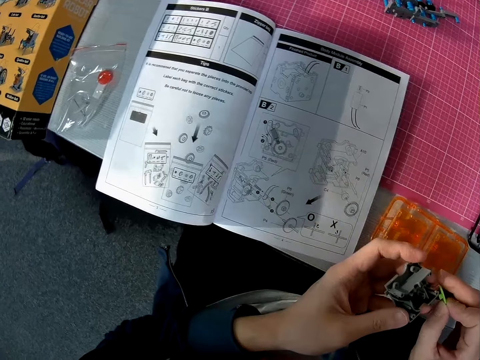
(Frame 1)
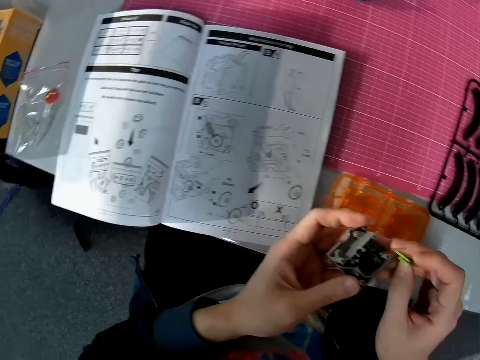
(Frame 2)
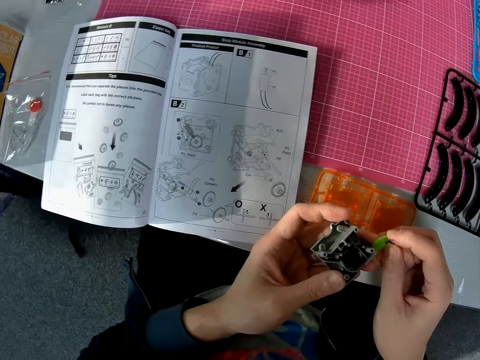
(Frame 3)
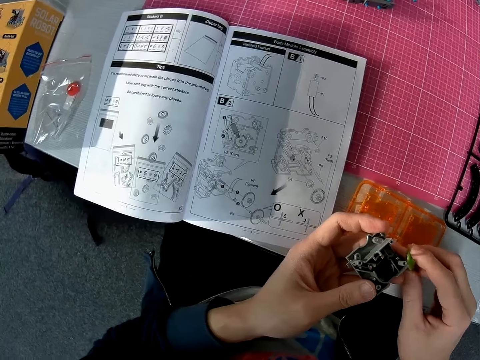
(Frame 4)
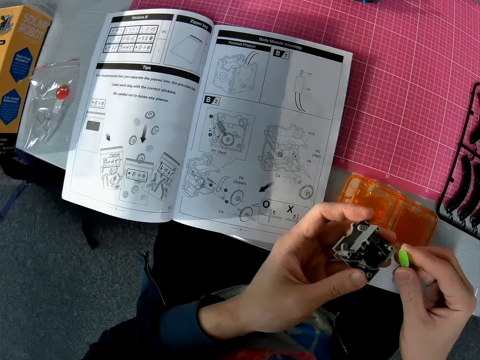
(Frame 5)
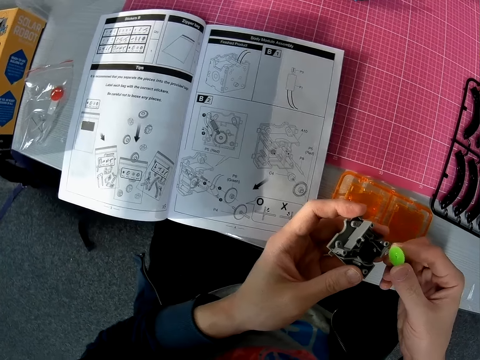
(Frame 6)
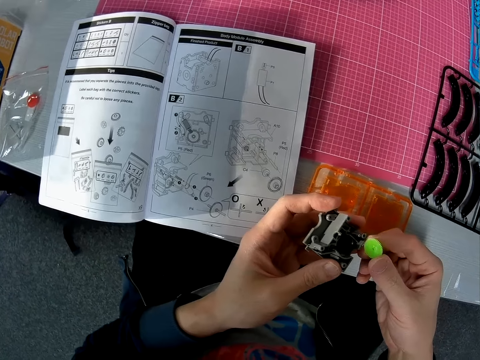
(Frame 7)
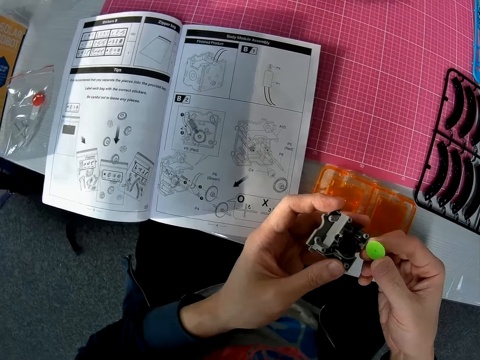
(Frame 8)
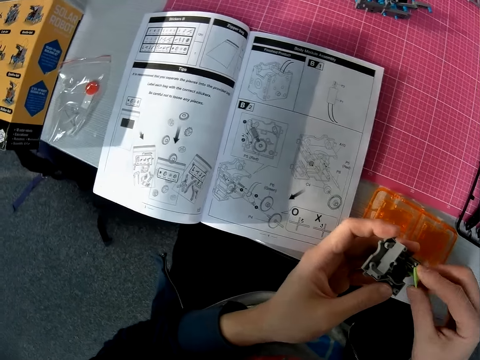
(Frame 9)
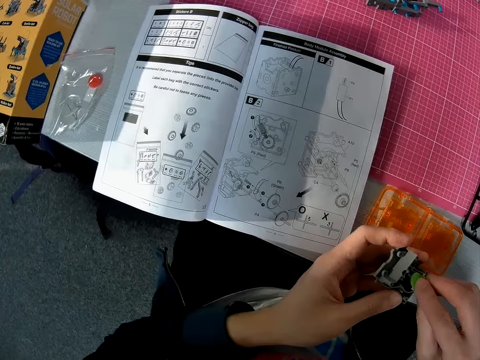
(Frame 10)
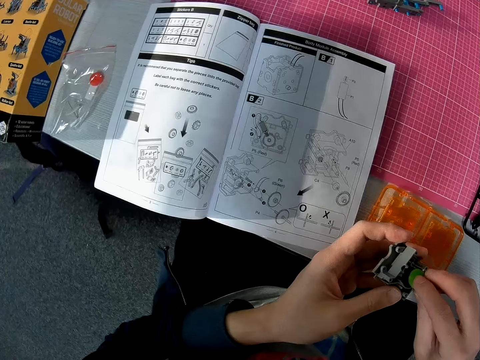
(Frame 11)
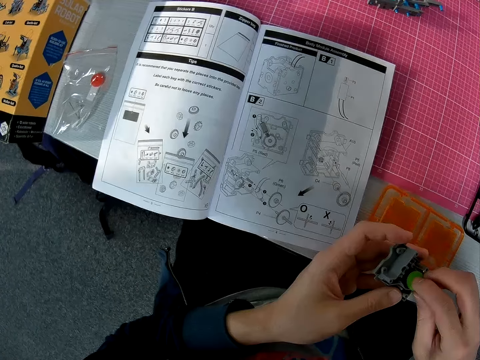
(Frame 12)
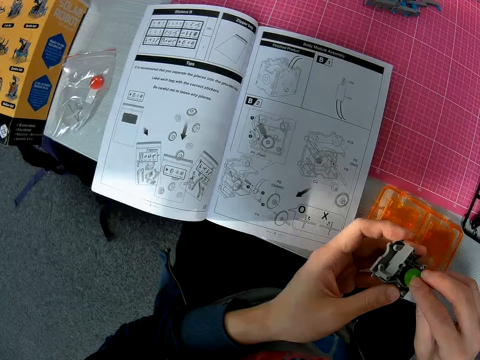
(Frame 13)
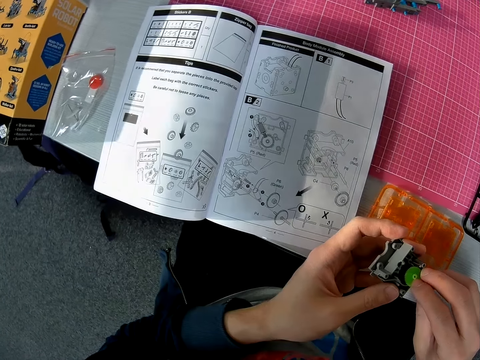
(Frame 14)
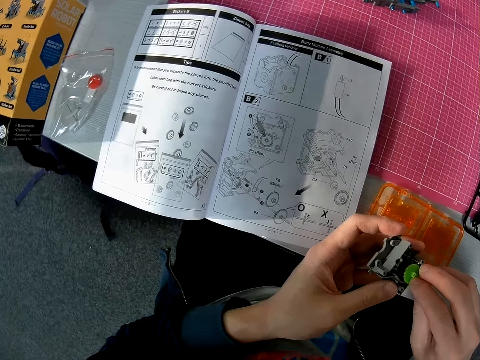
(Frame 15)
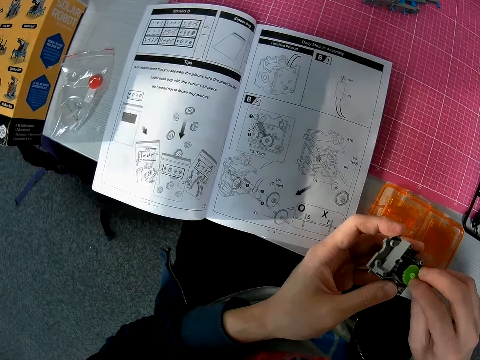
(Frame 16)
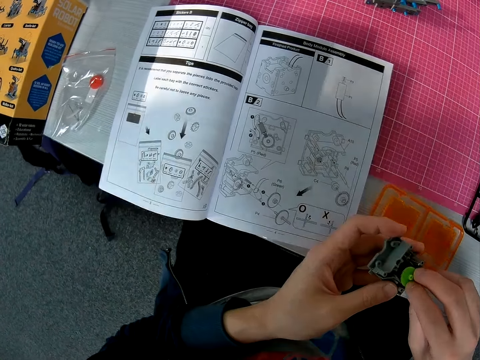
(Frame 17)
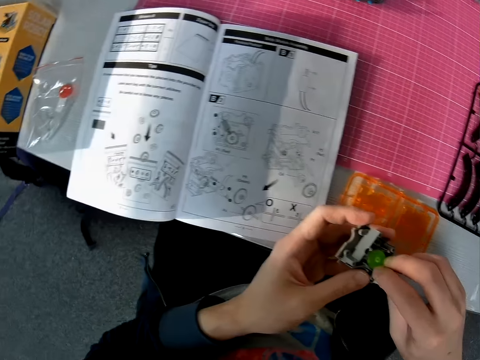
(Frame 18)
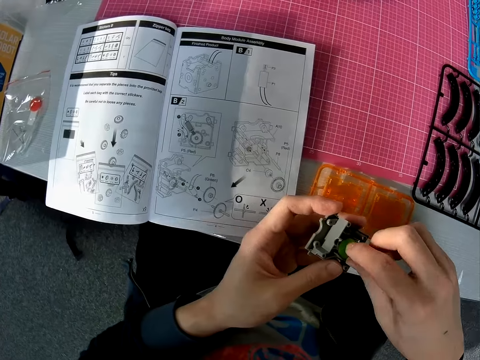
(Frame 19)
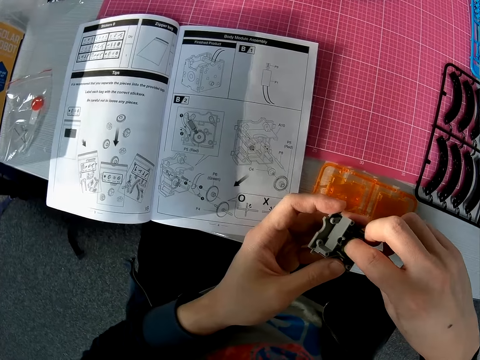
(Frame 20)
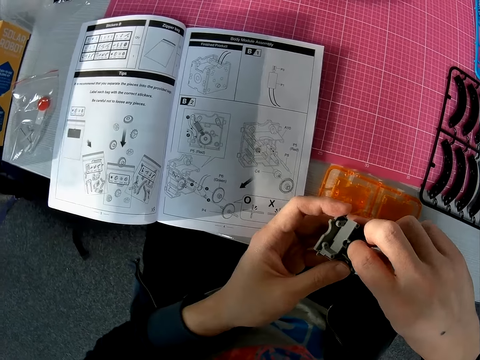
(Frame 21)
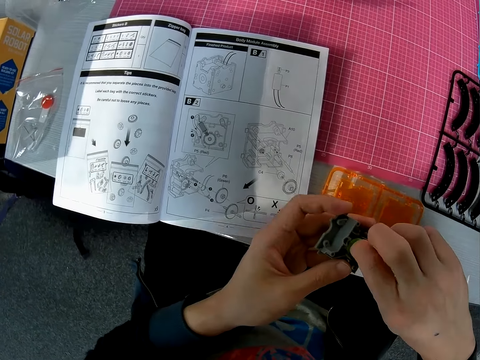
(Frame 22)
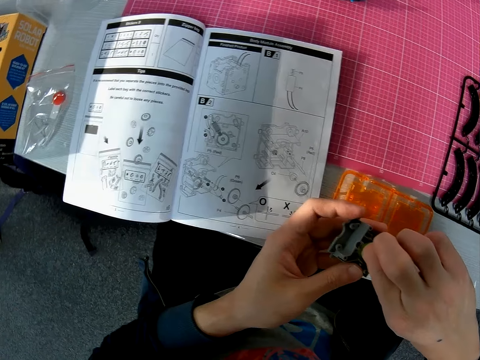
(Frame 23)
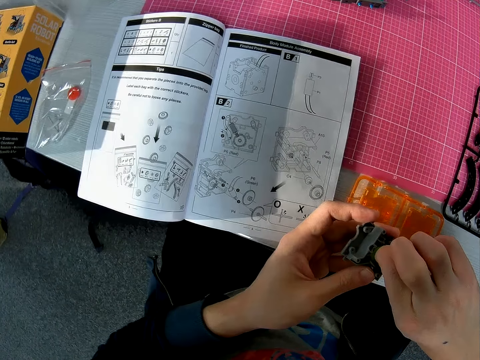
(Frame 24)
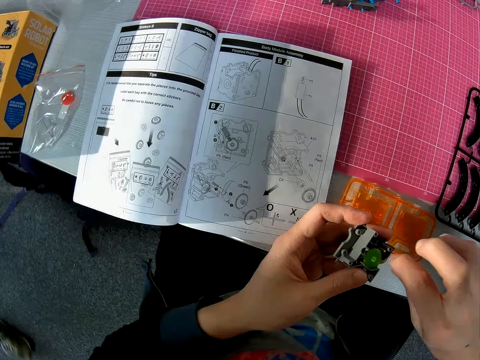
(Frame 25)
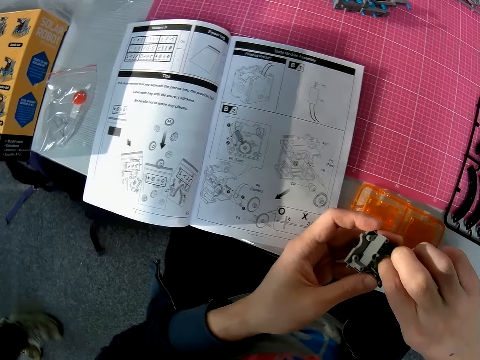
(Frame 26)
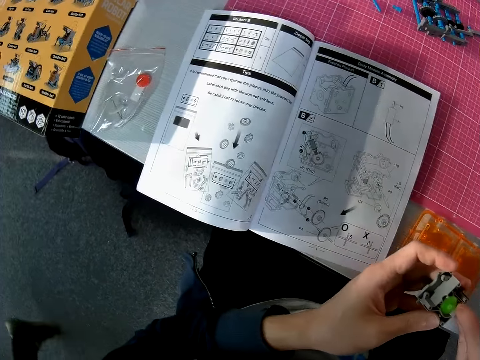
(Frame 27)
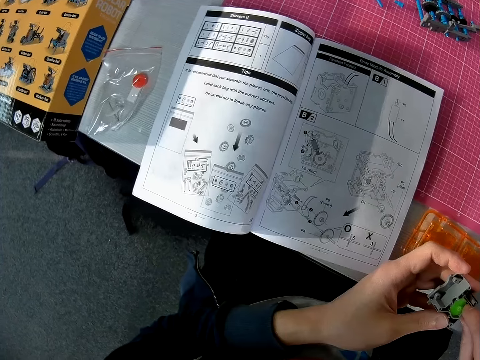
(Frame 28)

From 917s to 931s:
The camera wearer joins something with a piece of plastic. They look at the instruction booklet. They try to fix the object in each hand together. A man walks around.

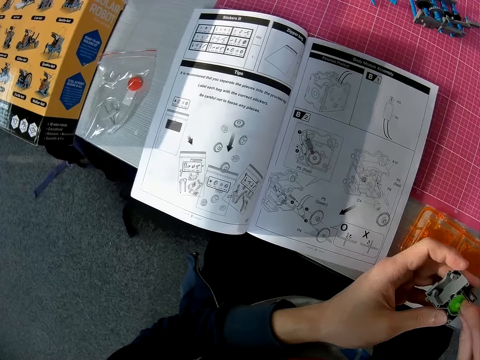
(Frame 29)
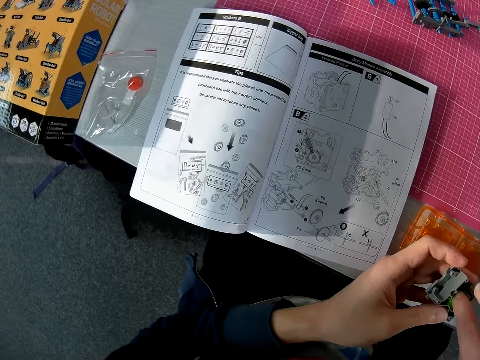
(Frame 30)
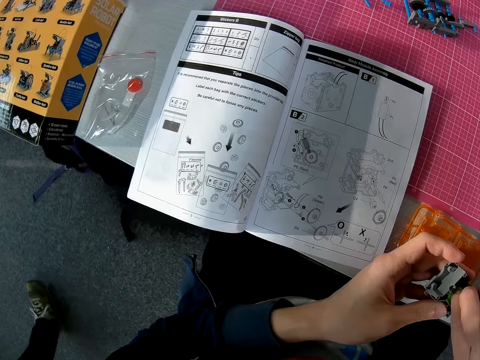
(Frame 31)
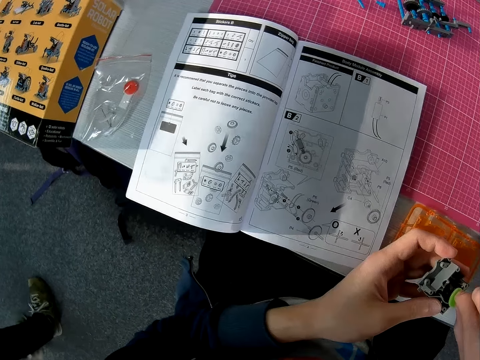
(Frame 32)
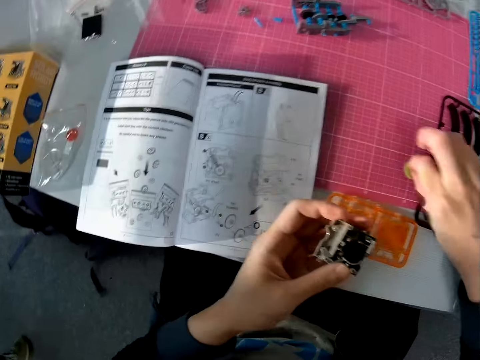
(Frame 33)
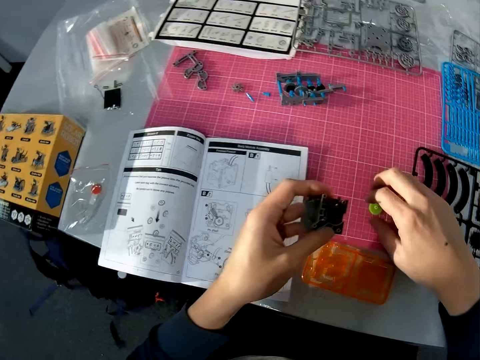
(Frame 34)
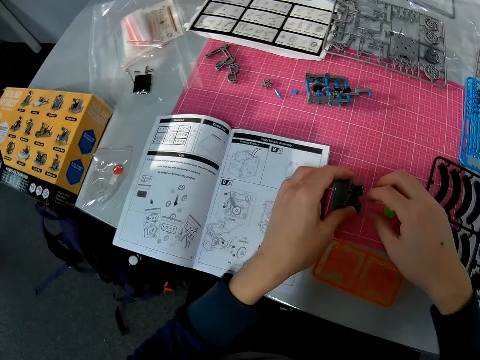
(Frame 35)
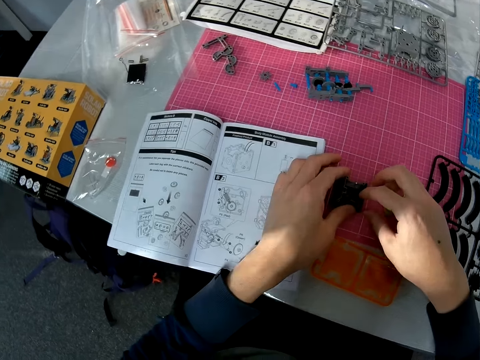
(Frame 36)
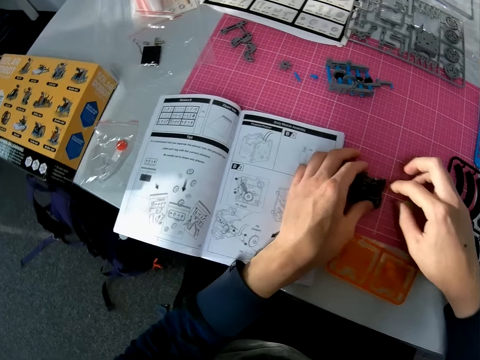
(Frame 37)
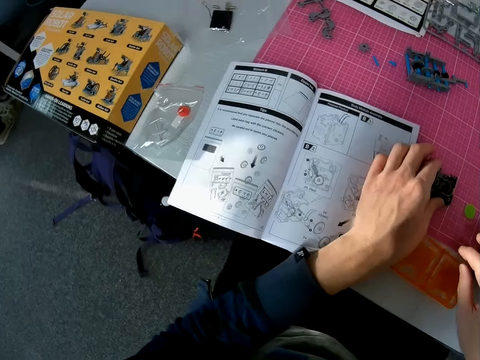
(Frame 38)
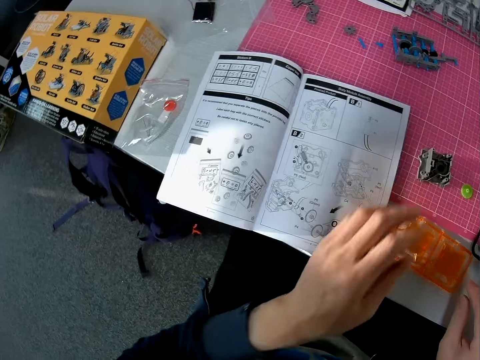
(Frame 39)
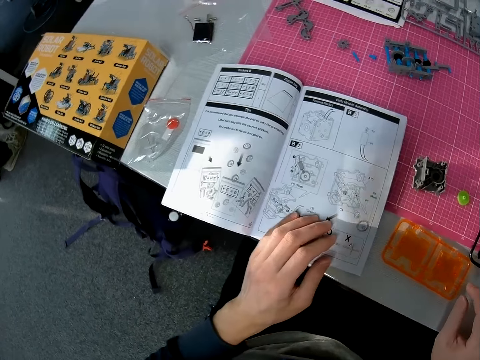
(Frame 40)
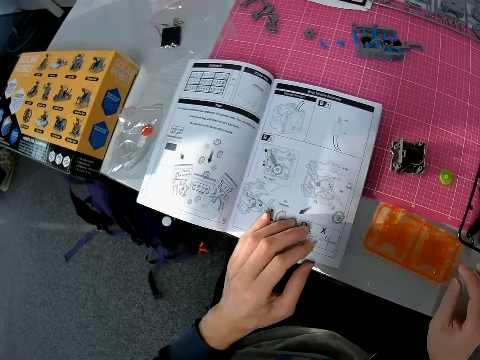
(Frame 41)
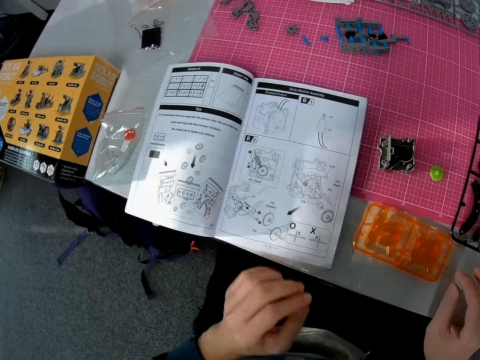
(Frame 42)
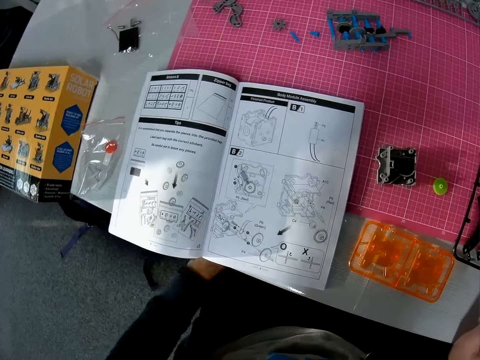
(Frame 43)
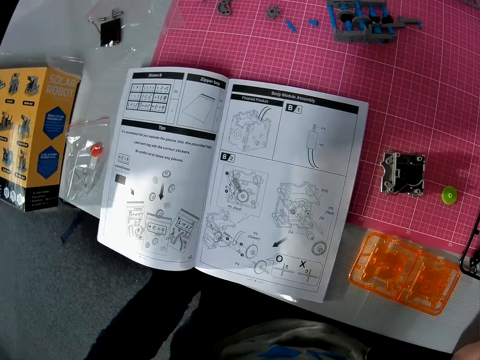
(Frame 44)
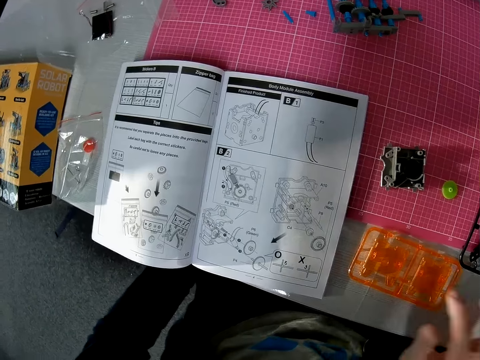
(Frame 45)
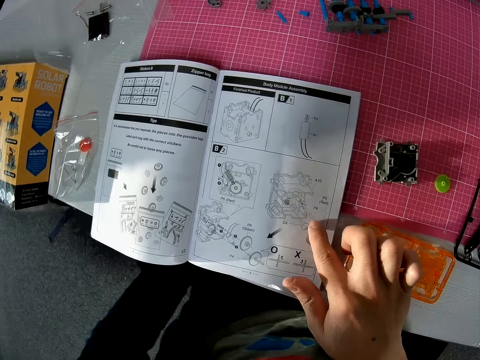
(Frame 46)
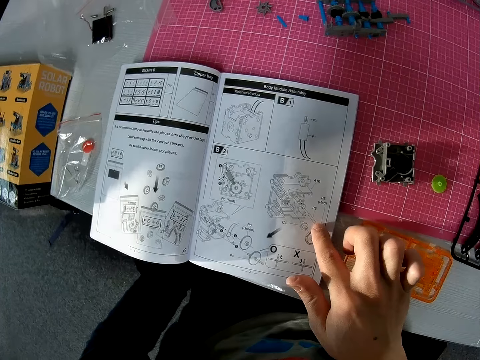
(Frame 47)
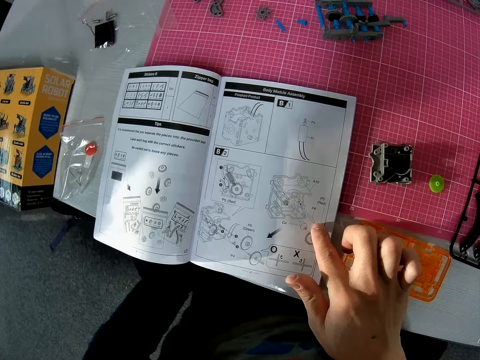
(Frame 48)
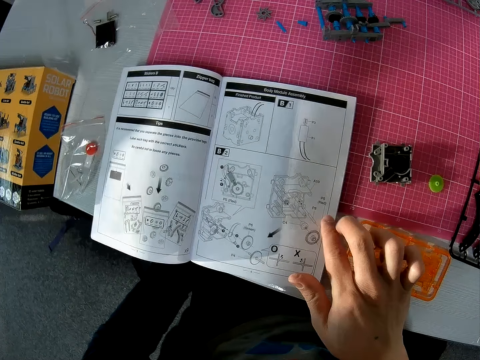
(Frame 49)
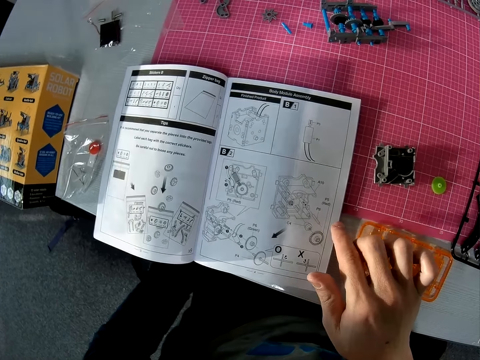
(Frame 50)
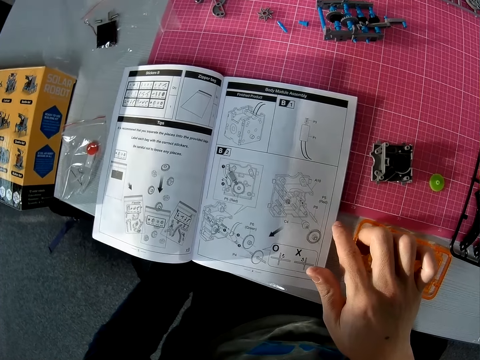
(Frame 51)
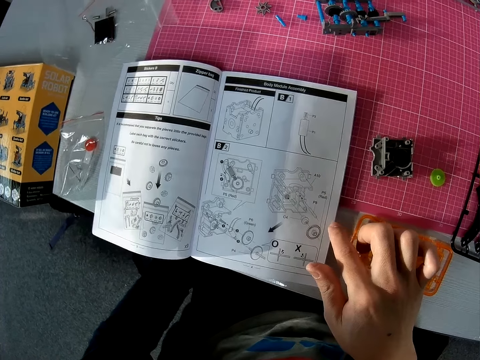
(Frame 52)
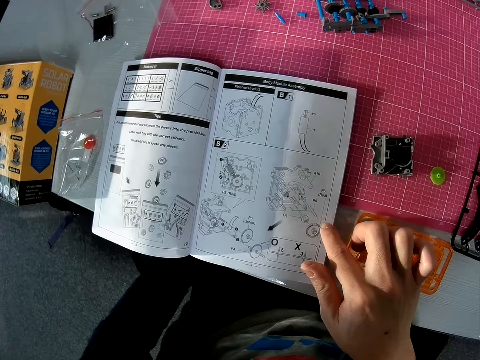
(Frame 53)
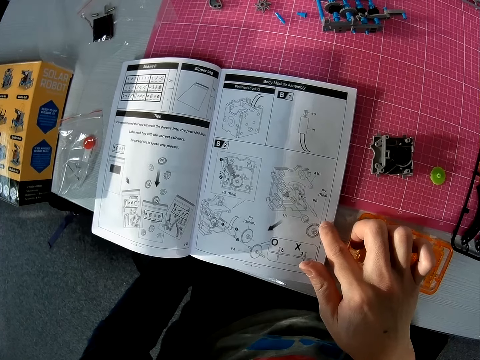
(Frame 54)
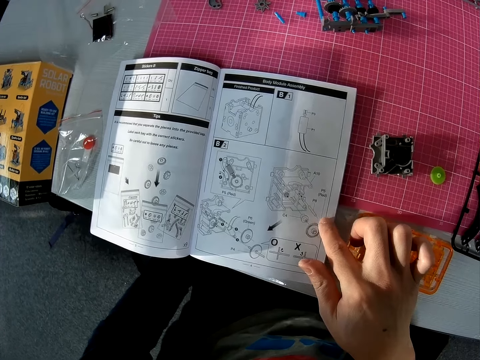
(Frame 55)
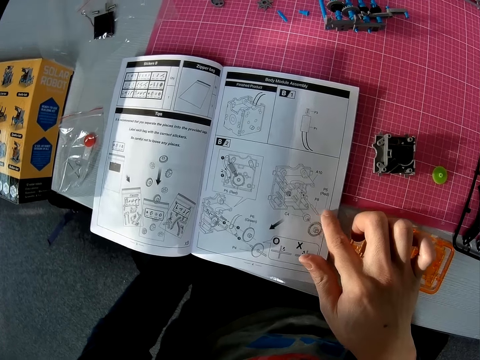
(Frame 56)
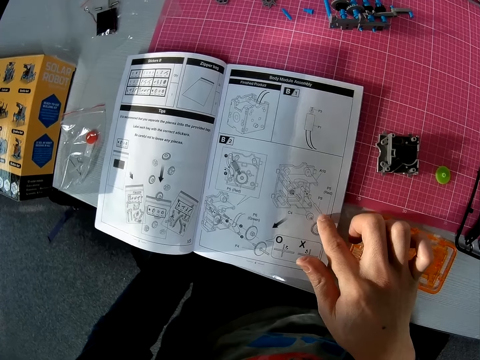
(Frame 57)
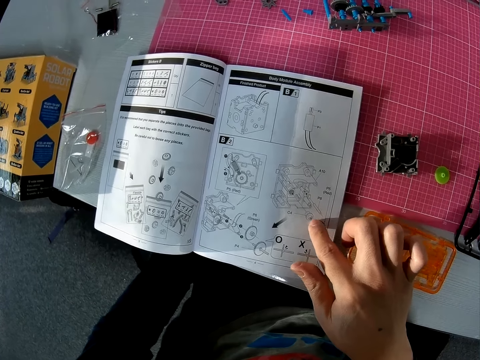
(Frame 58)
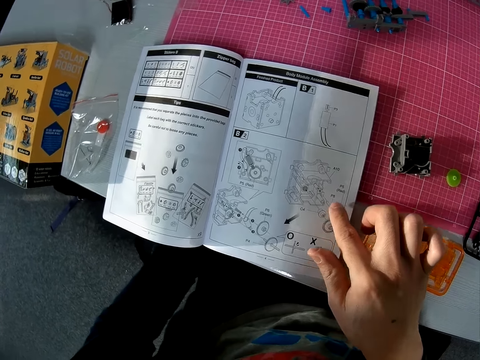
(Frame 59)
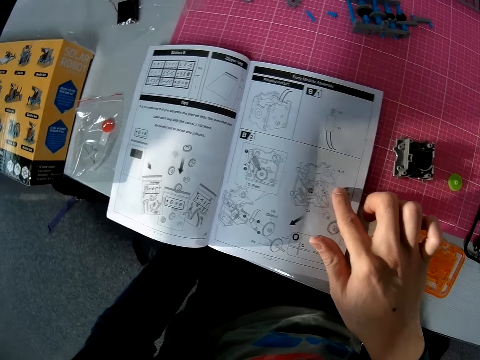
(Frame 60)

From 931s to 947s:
A man walks around. The camera wearer drops the object in each hand on the table simultaneously. He holds something on the table. The man stands away from the camera wearer. The camera wearer puts his left hand on the book. He holds the instruction booklet. He takes his left hand off the book. He looks at the instruction booklet. He puts his right hand on the book. He holds the instruction booklet. He moves his hand over the instruction booklet.
